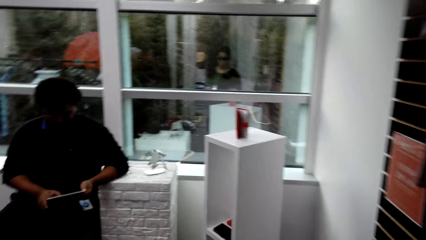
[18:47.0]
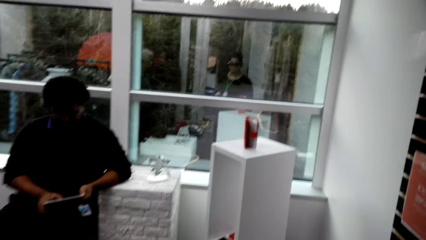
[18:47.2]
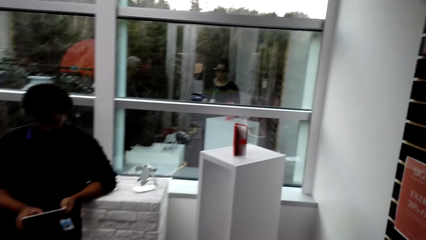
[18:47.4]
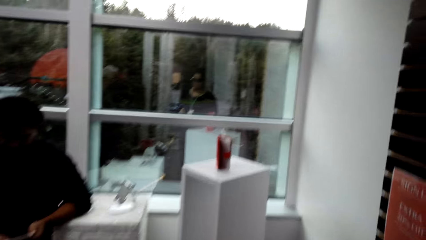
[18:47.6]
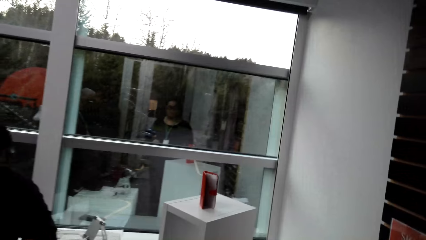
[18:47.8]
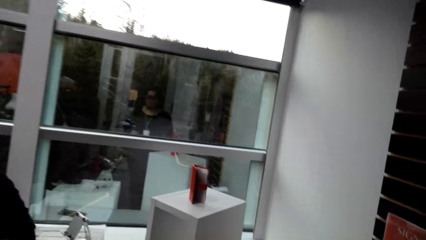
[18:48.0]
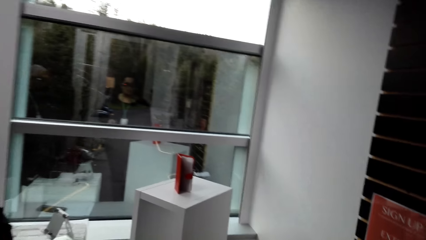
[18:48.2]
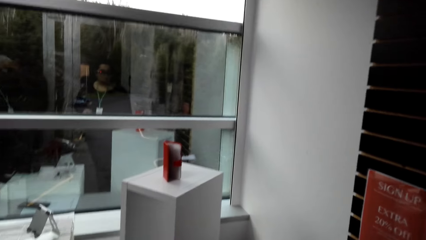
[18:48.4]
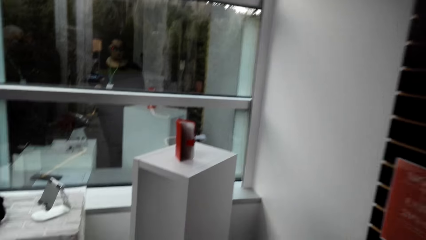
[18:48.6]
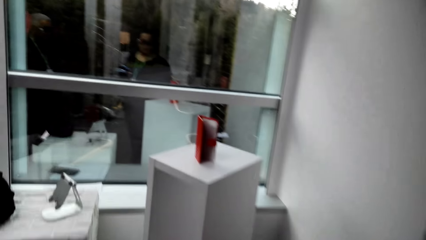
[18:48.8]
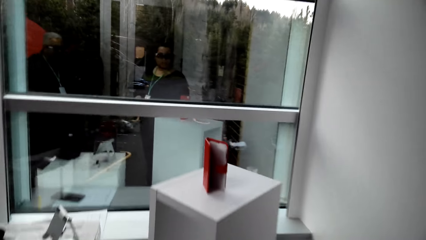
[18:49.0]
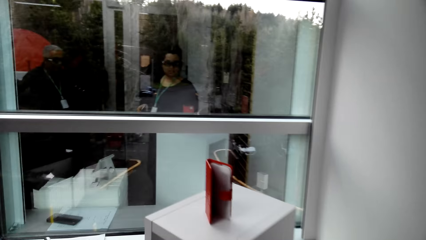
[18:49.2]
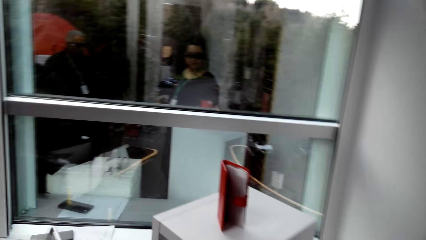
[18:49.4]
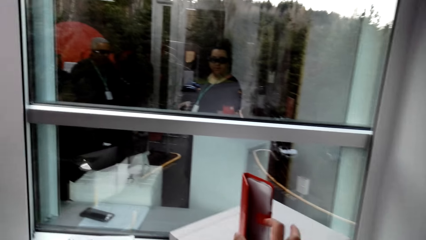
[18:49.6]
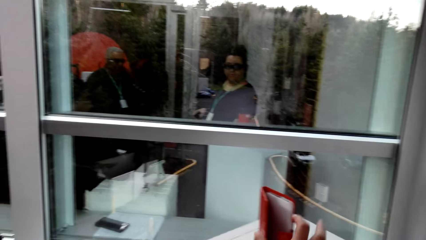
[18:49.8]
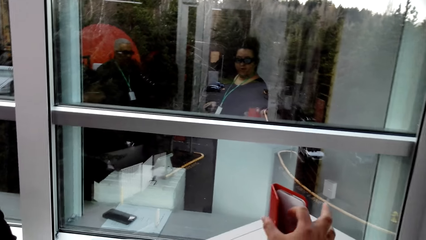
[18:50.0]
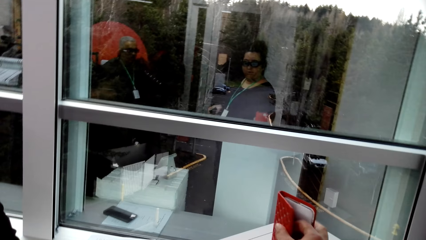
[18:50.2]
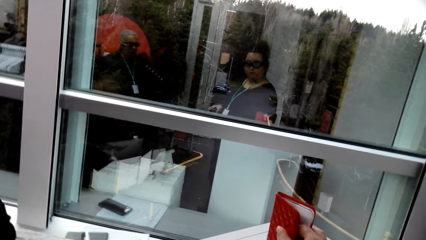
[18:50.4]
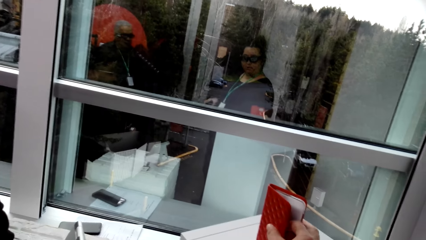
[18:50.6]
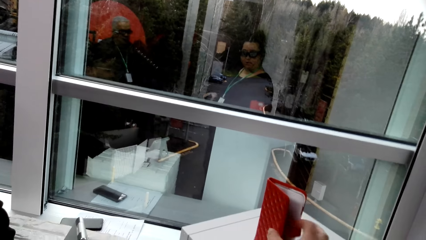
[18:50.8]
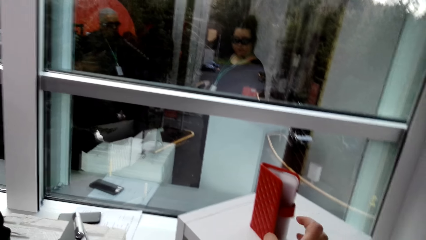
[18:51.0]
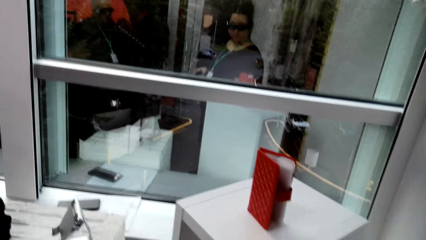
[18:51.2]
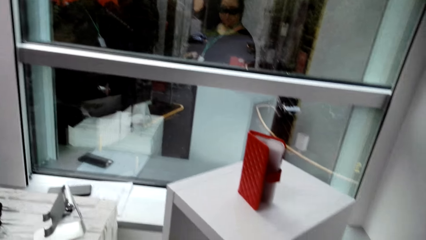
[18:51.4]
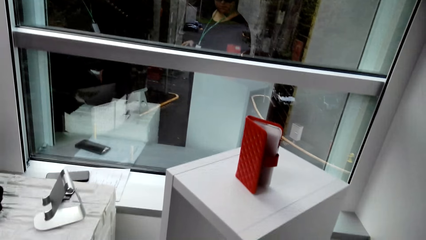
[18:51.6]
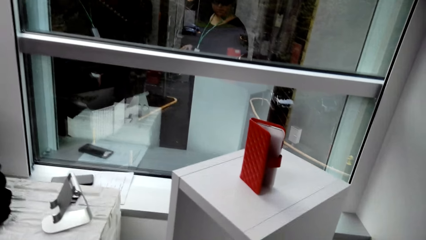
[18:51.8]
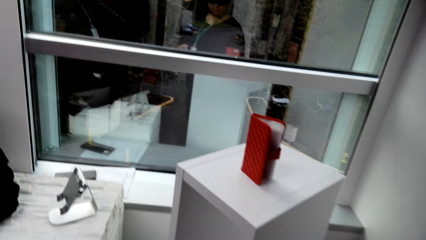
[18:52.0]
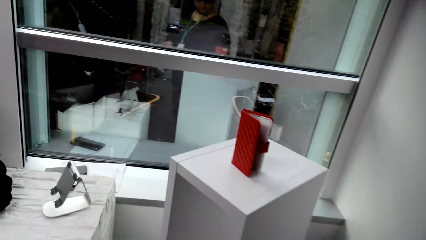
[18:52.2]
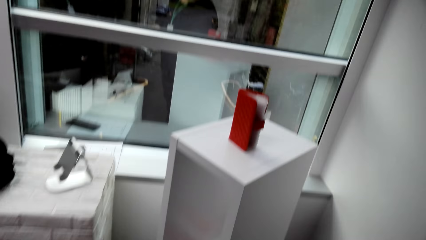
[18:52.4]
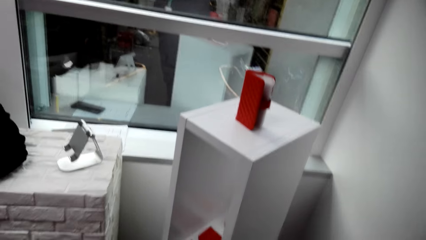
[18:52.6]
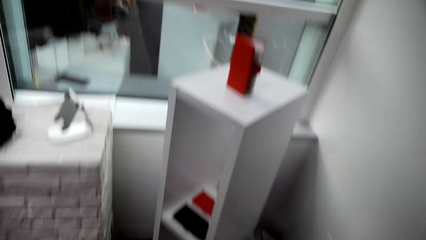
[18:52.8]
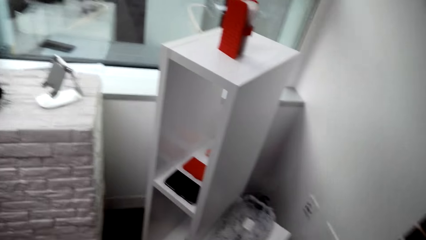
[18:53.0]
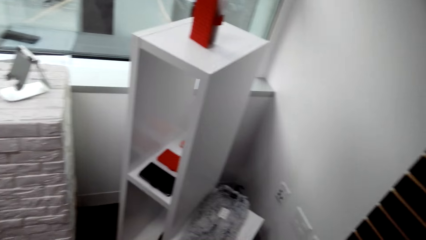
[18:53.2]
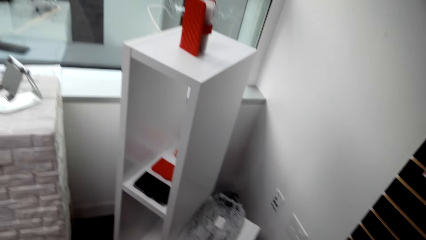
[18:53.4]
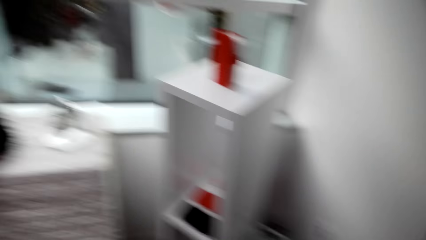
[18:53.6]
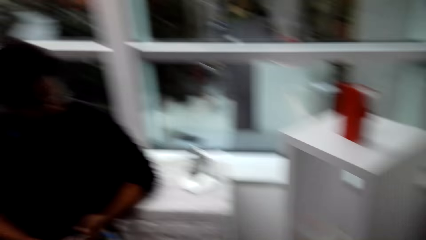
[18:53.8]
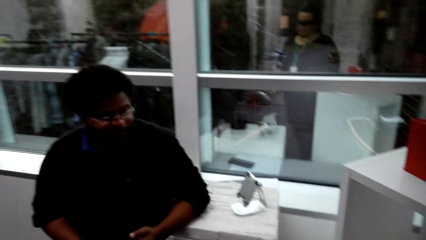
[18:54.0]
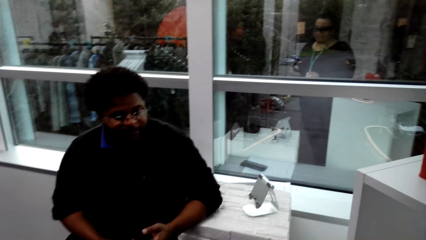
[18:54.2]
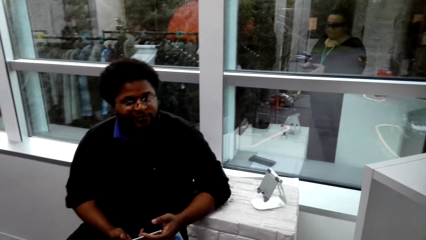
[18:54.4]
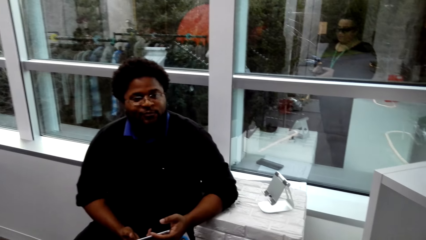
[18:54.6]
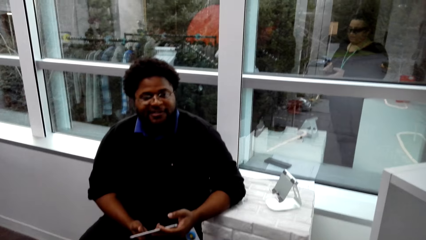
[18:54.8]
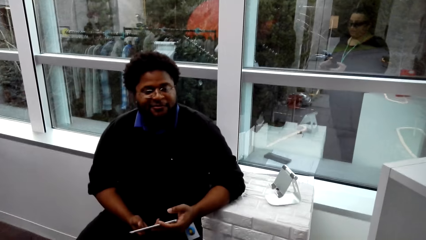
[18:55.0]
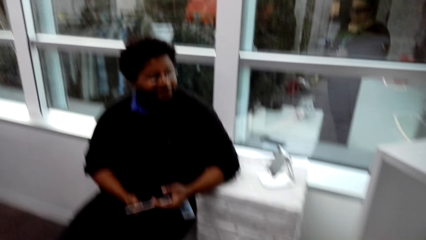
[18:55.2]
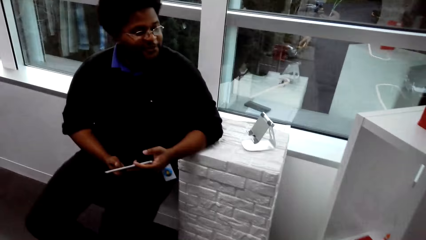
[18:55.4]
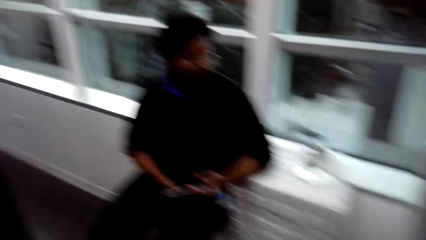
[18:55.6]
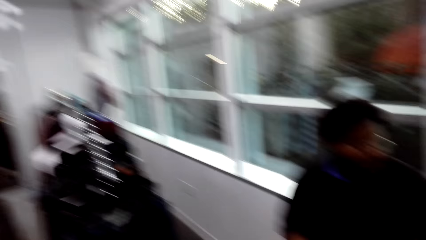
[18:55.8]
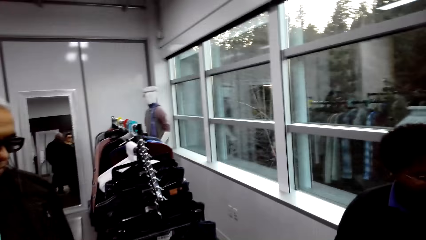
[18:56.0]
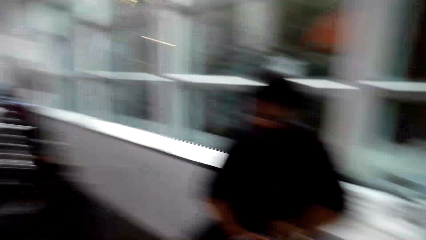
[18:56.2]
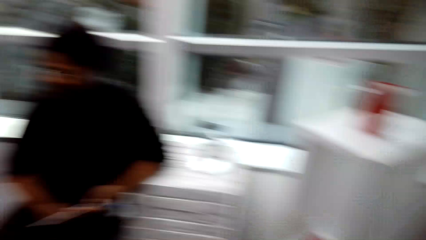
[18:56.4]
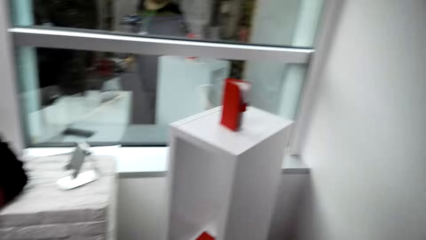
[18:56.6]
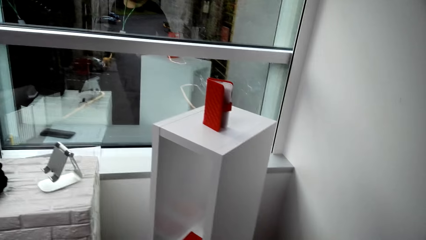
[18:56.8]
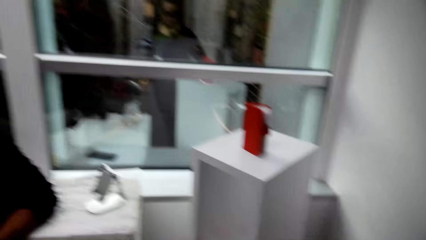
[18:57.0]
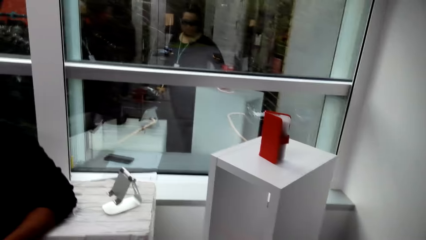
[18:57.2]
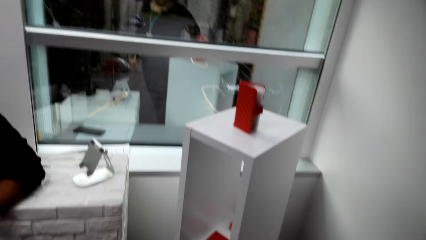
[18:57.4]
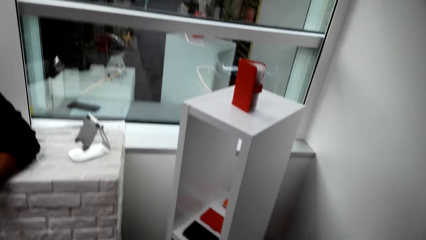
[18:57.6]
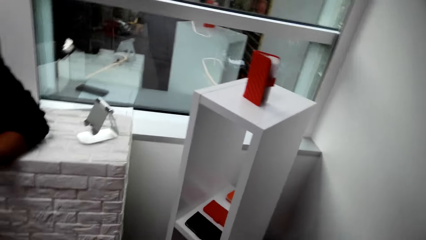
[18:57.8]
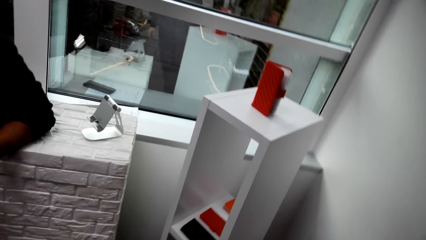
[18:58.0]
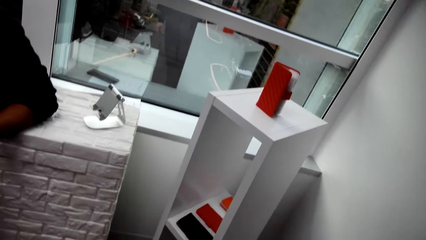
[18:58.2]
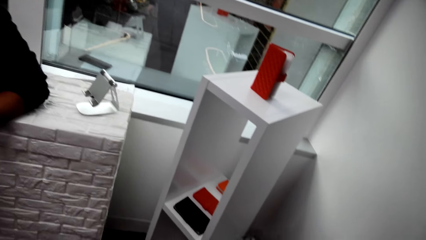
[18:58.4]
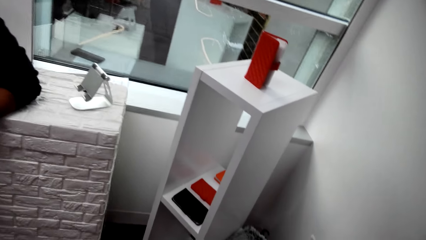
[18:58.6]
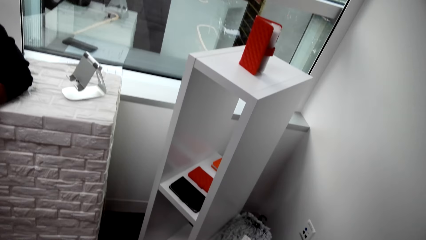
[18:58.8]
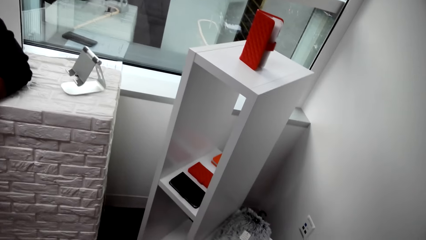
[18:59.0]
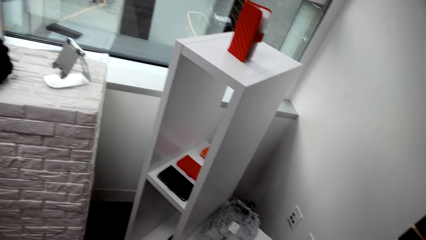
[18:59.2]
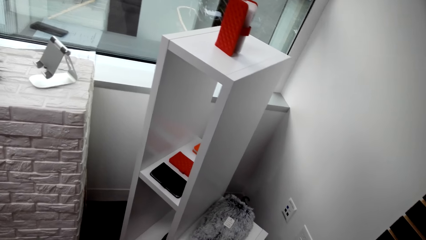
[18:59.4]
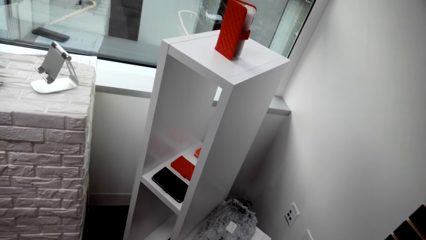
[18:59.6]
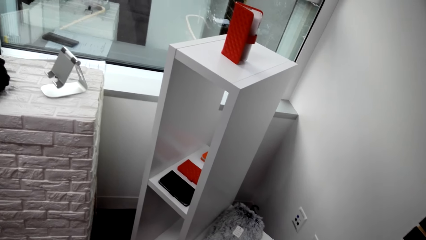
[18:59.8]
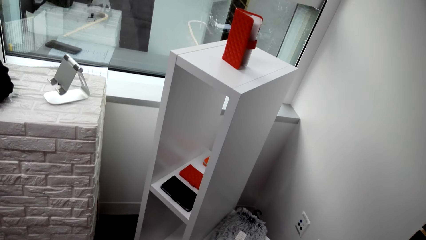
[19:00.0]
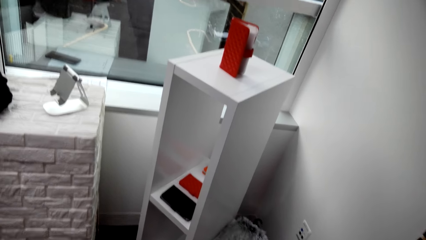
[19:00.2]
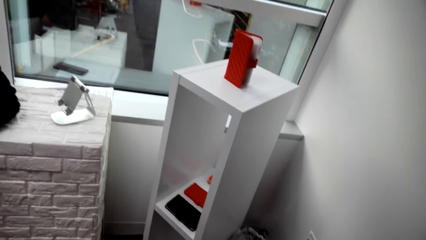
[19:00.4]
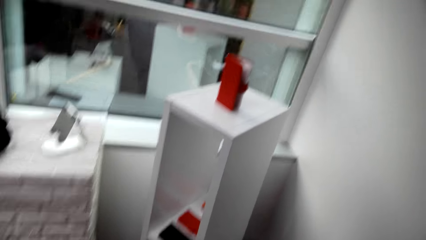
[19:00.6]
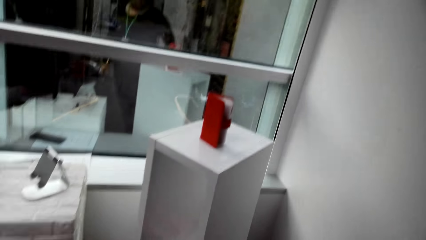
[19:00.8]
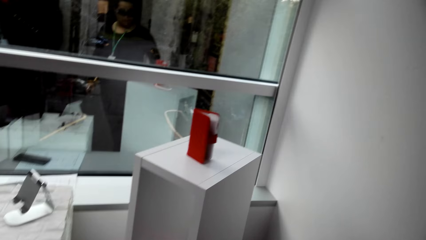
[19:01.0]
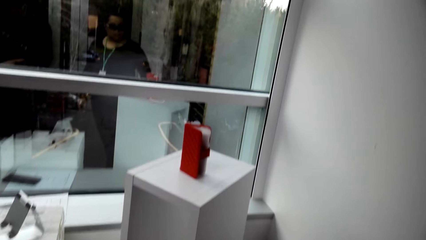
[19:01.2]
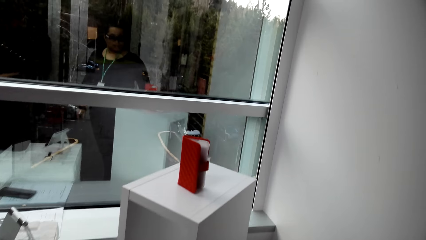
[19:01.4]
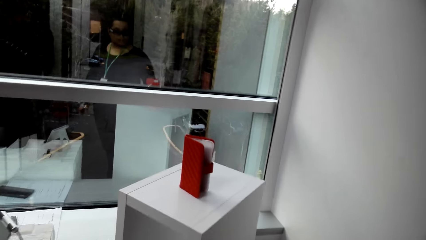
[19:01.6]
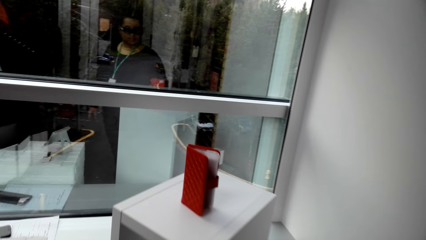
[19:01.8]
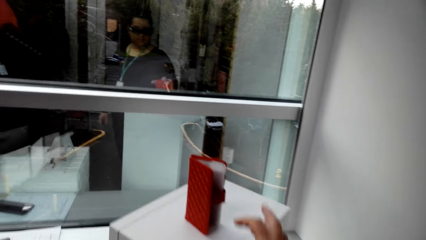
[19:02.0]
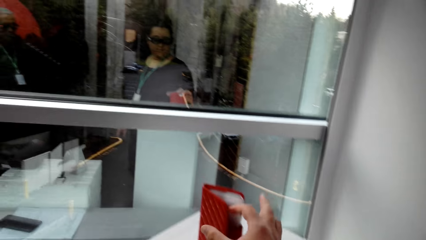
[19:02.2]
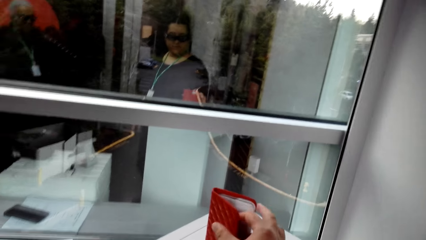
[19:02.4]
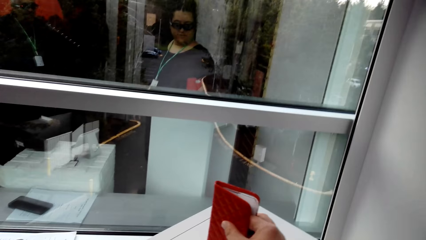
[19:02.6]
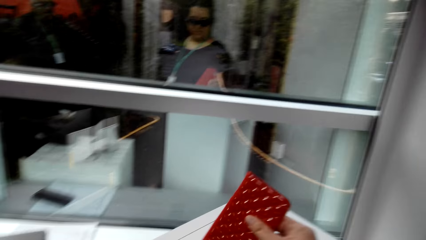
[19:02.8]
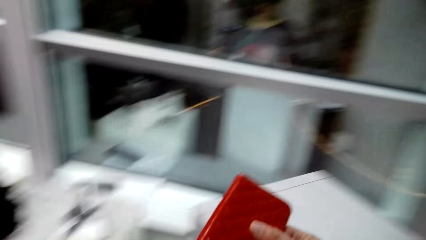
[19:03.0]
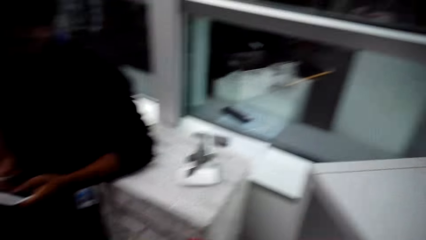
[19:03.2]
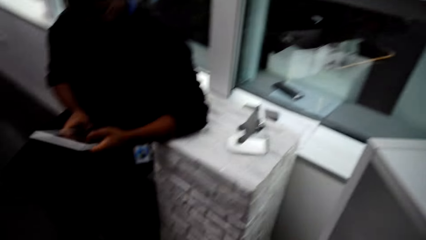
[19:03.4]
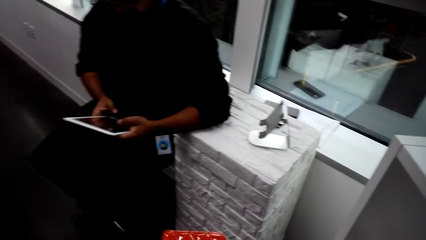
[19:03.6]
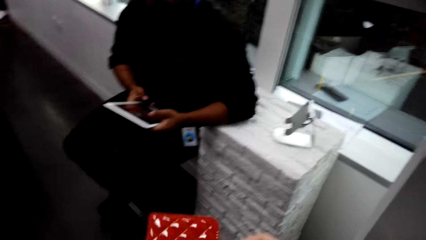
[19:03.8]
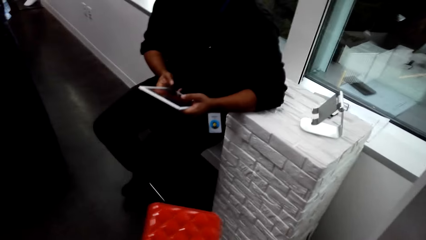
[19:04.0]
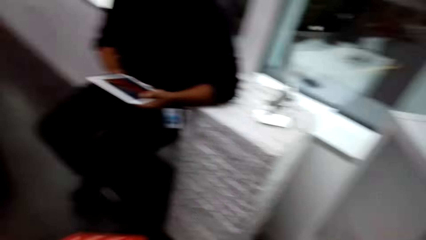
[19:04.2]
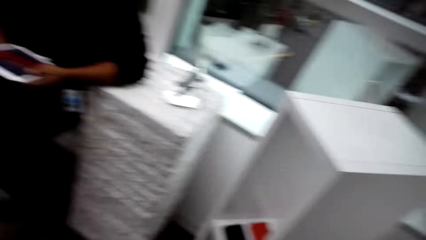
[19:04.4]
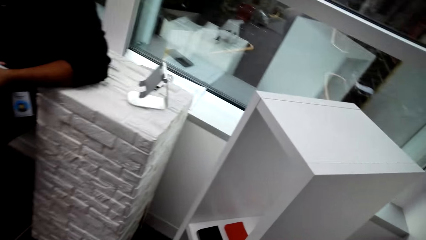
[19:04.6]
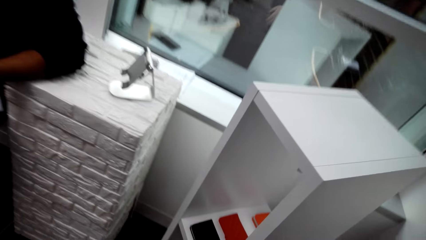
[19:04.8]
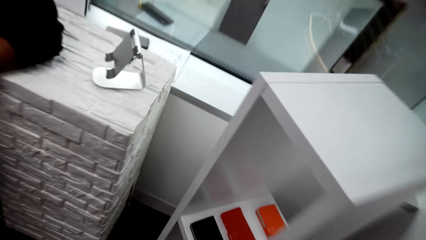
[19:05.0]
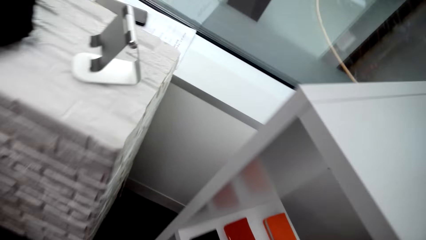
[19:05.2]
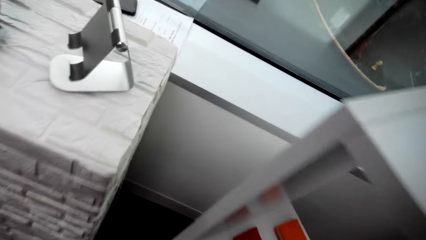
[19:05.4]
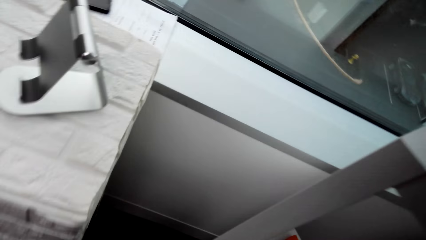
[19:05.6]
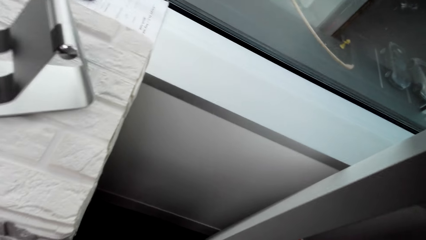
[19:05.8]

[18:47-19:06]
A man holds a tablet with both hands in the store. The camera wearer walks around in the clothing store. They touch a purse on the shelf. Another man stands in the clothing store. The first man sits on a chair in the clothing store. The camera wearer stands in the clothing store. They pick up a pouch on the stand.
